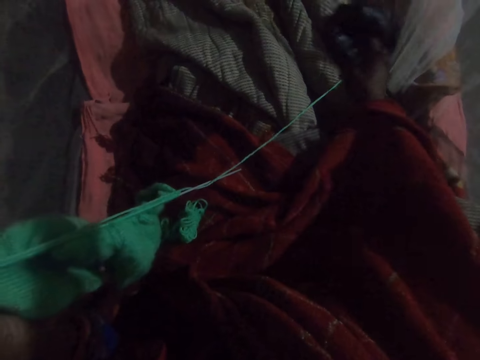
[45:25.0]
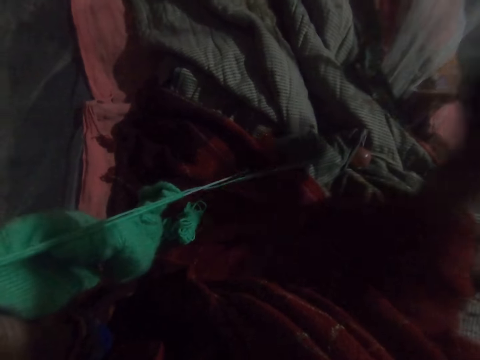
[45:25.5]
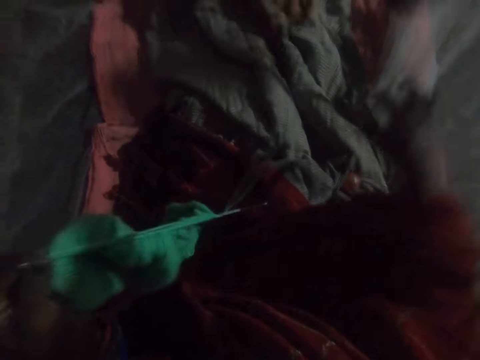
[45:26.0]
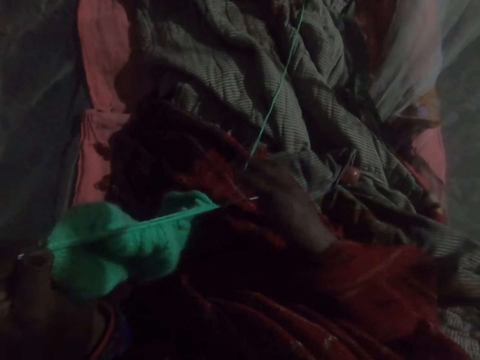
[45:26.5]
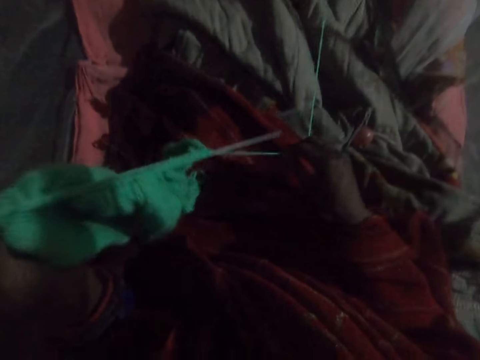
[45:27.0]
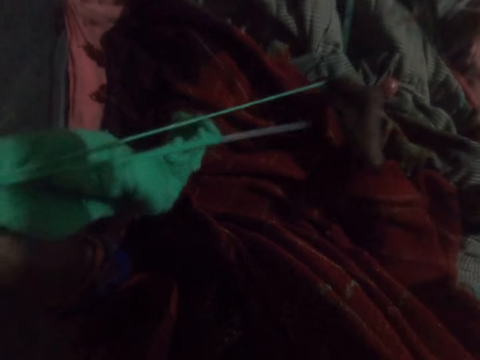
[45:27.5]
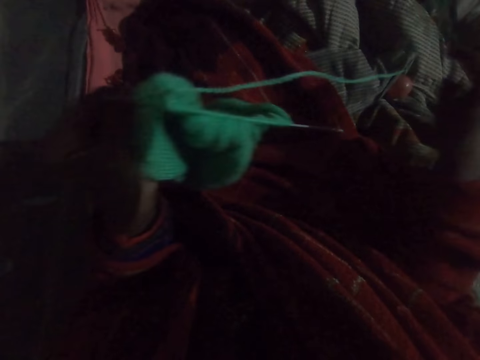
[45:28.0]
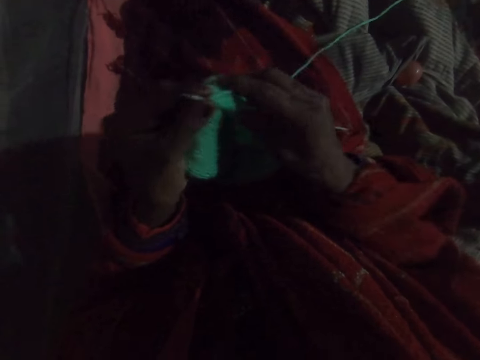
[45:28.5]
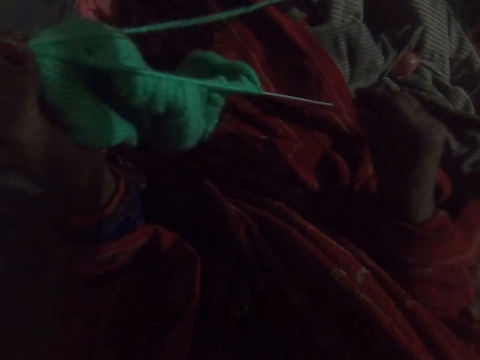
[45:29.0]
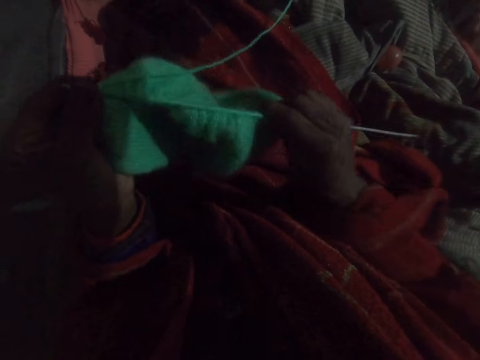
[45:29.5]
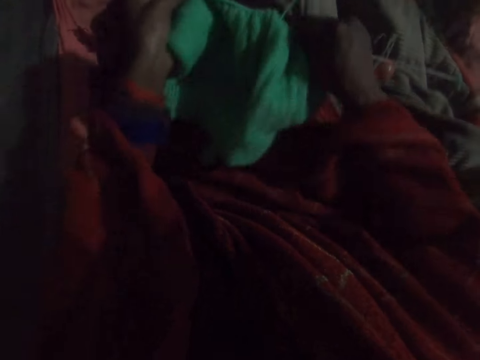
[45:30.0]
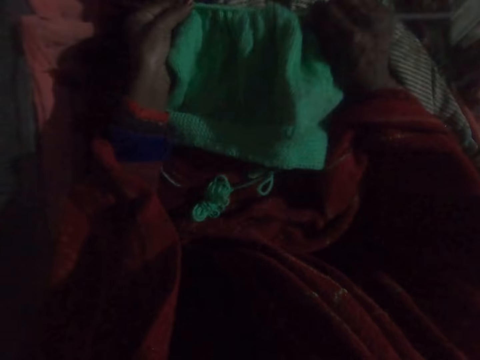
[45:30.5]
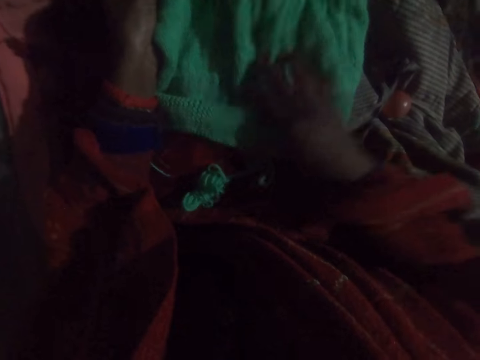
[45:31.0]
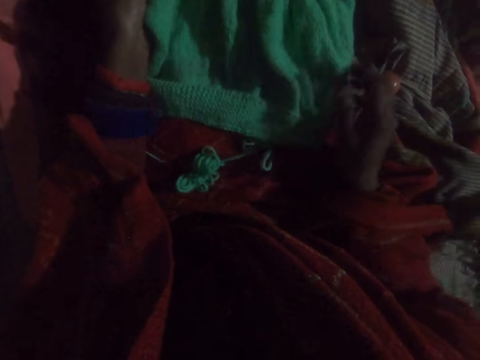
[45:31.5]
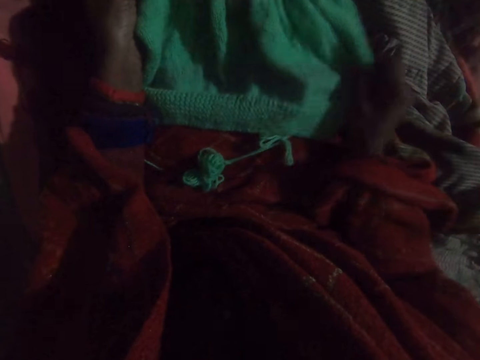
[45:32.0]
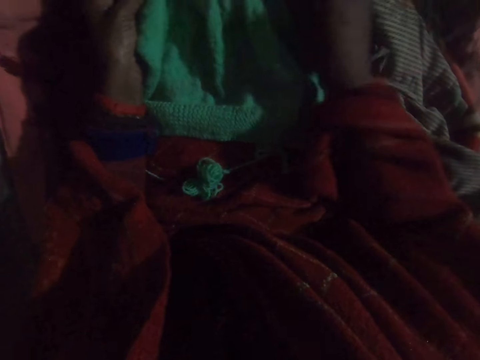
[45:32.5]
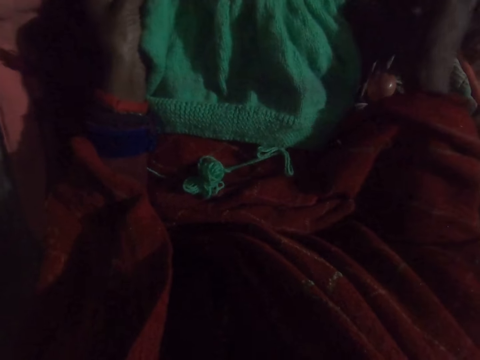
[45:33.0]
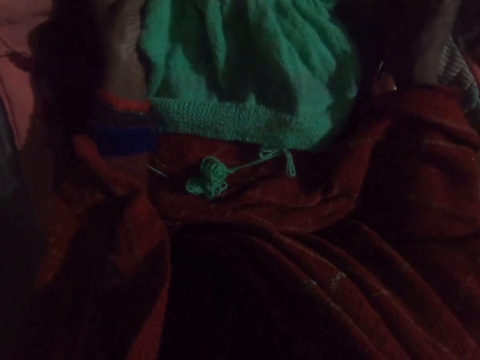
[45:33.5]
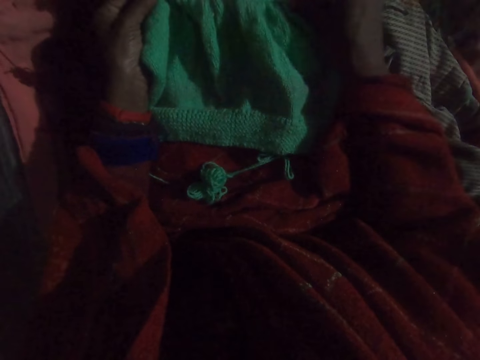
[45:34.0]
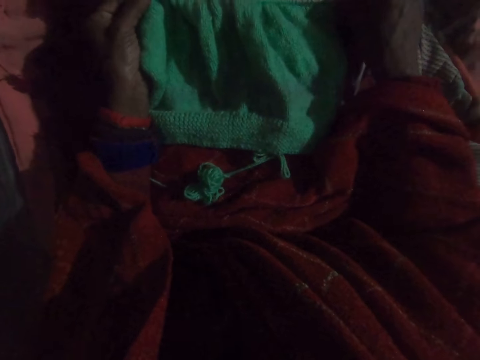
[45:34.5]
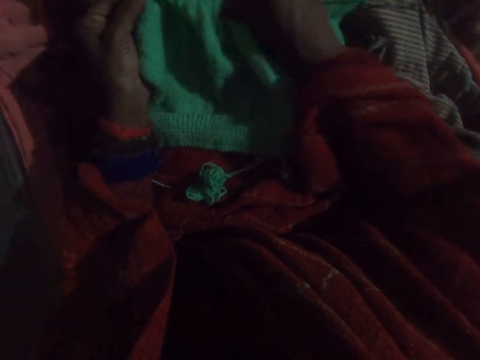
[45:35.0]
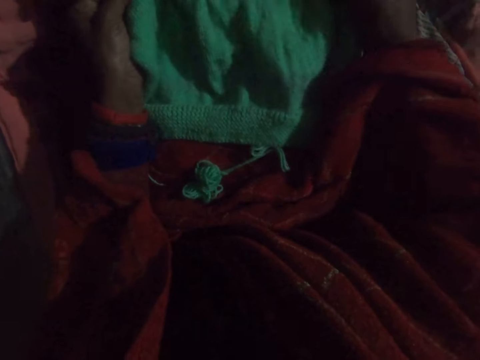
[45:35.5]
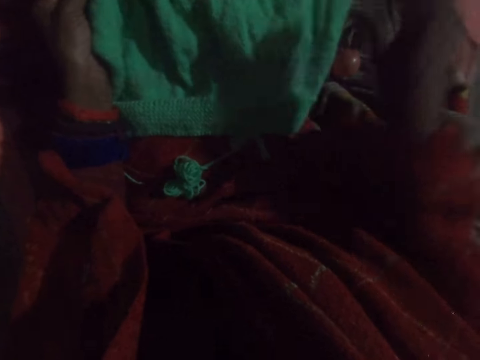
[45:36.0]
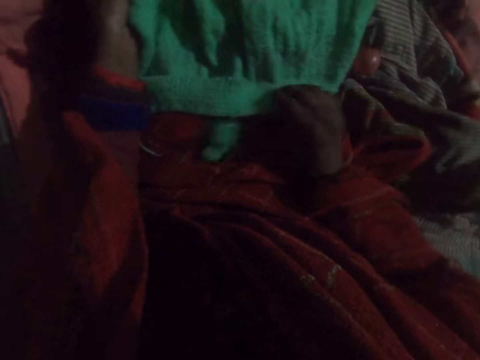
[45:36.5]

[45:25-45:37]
The camera wearer picks up a plastic bag on the bed. They throw the plastic bag. They pull a strand of the yarn. They knit the sweater. They crochet with the yarn. They examine the sweater. They adjust the material. They stretch the sweater.

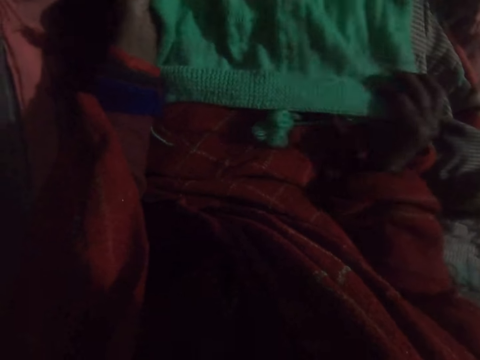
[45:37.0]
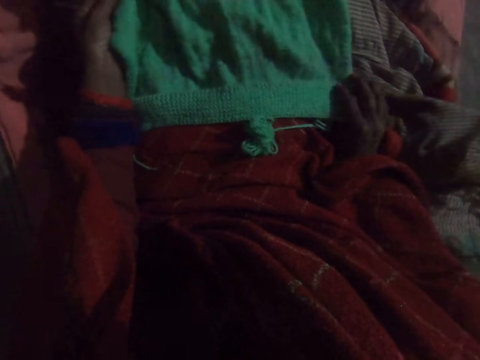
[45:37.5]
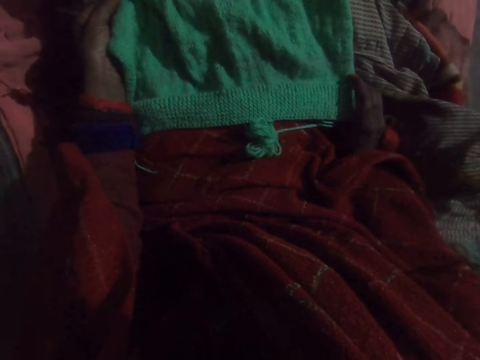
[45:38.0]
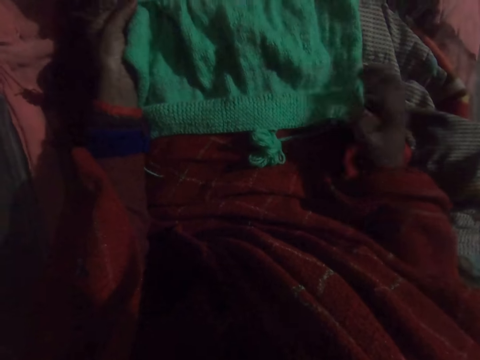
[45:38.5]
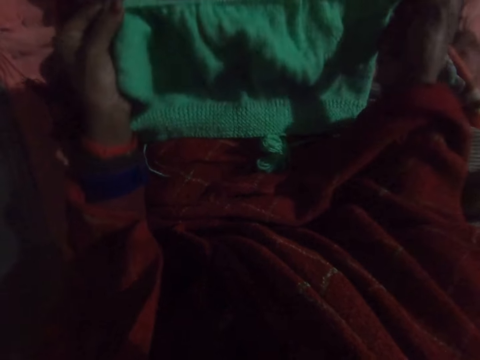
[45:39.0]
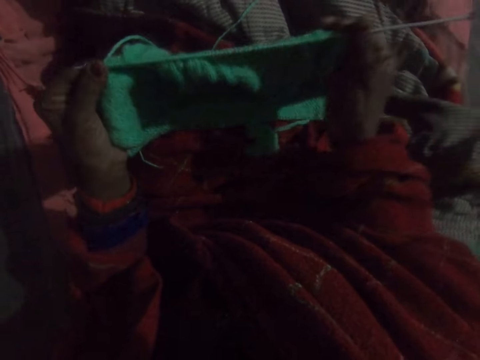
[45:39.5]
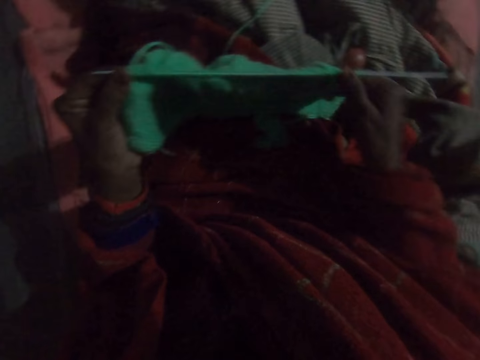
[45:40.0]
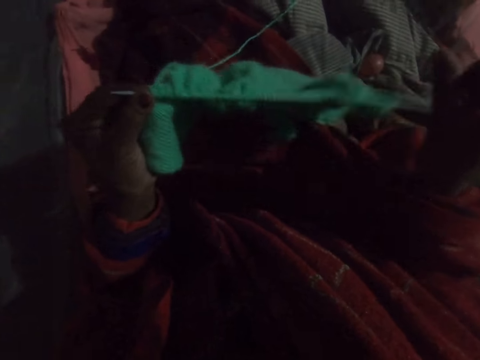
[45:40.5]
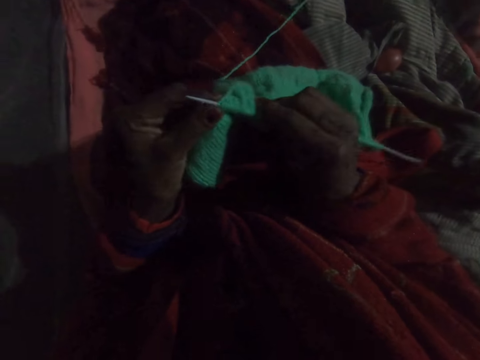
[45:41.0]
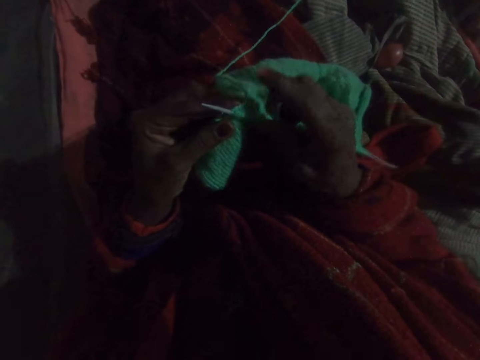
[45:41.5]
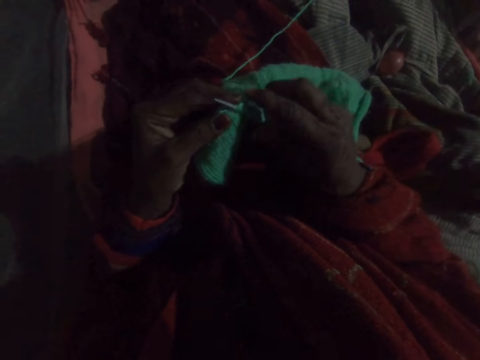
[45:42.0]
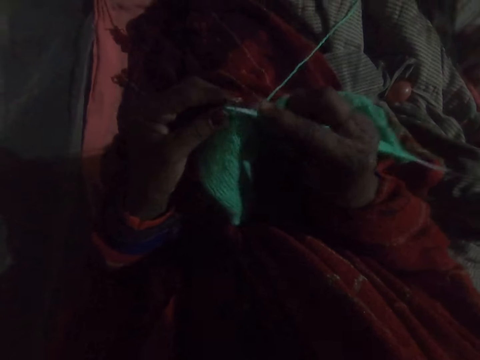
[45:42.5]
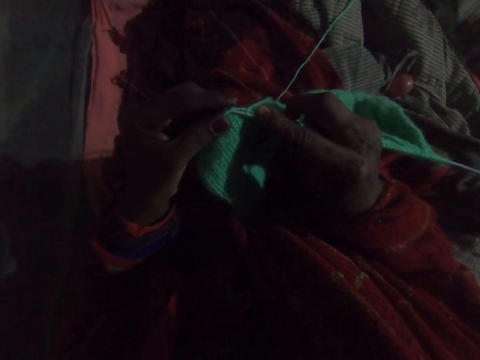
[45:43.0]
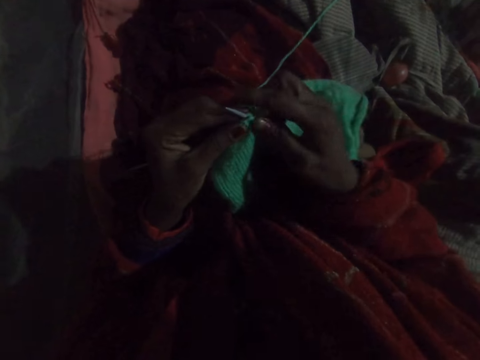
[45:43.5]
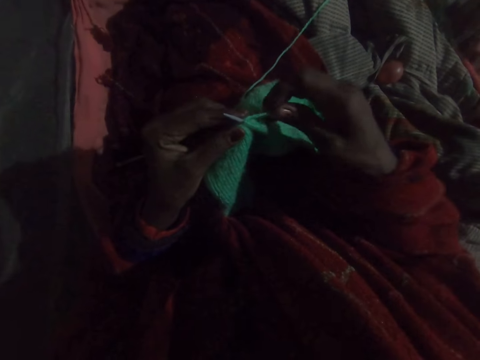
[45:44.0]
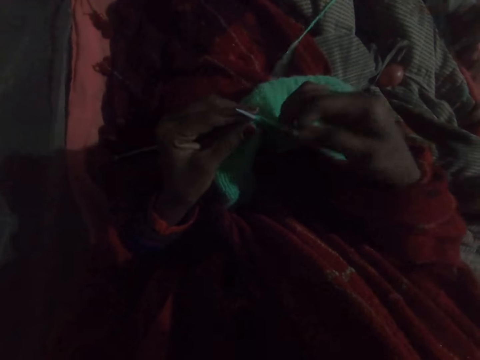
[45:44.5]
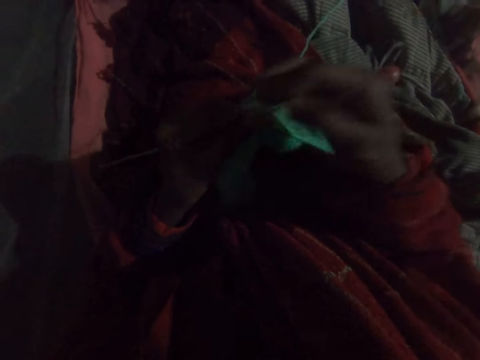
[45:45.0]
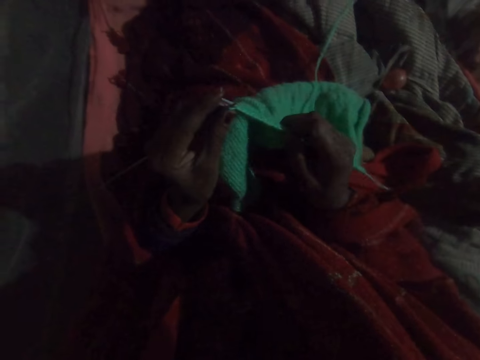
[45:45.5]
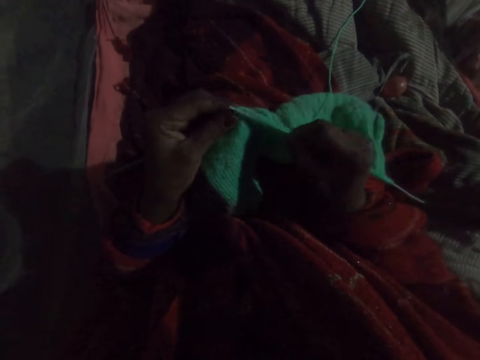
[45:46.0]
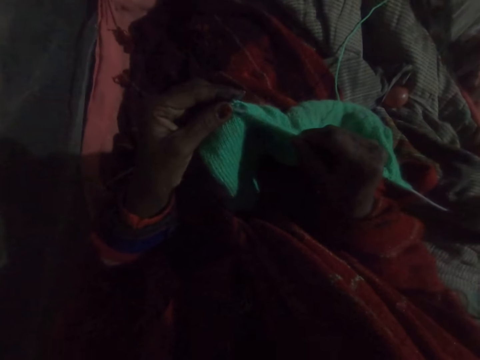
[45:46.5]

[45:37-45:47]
The camera wearer compresses the sweater. They crochet with the yarn. They knit the sweater.

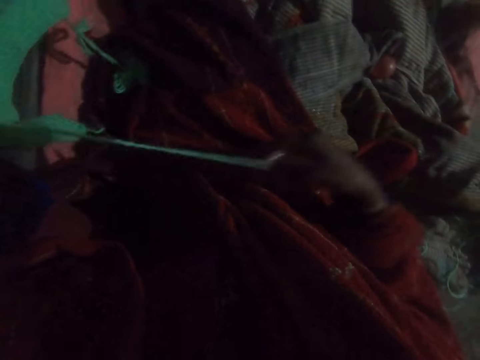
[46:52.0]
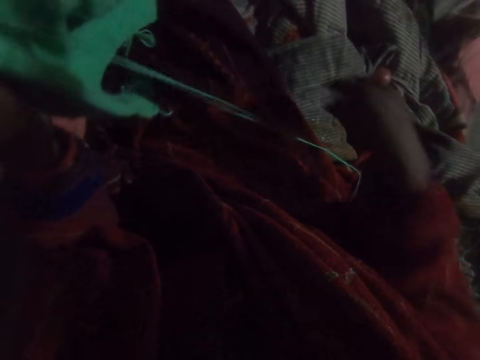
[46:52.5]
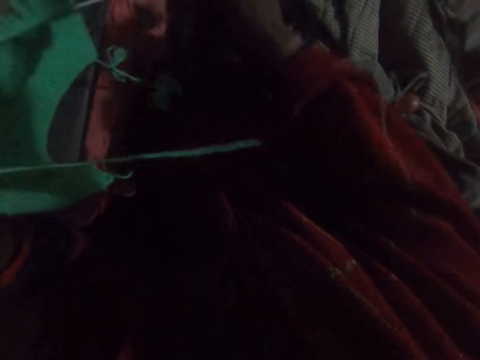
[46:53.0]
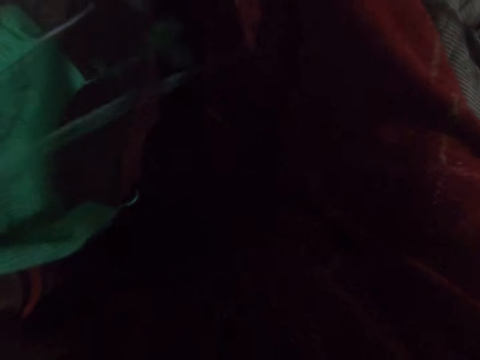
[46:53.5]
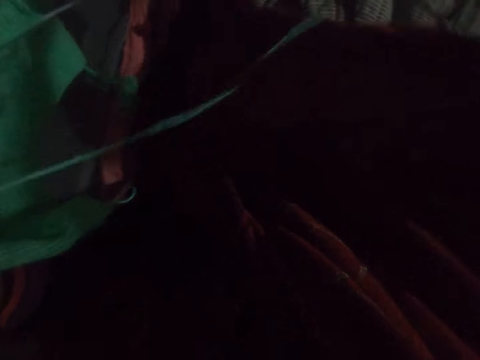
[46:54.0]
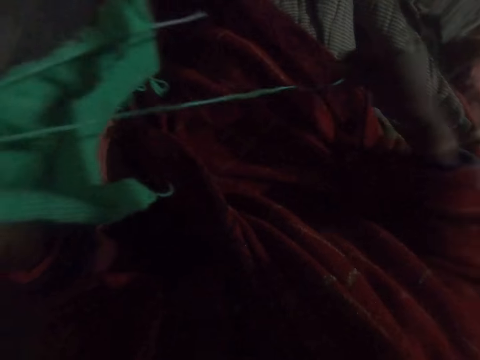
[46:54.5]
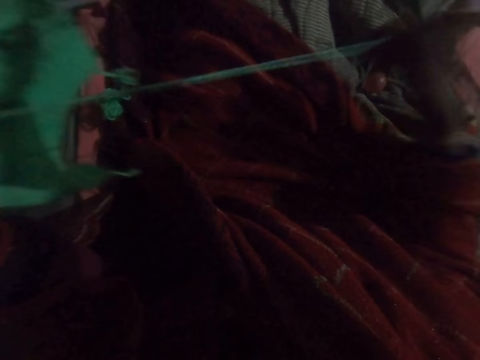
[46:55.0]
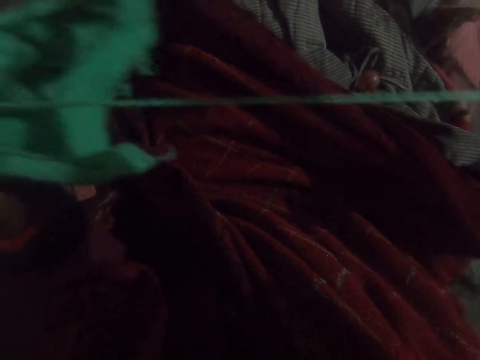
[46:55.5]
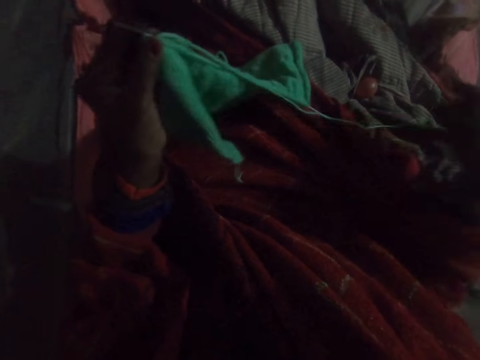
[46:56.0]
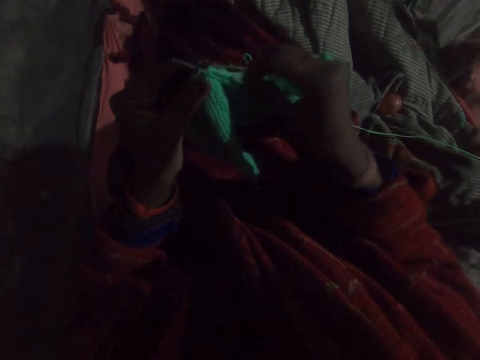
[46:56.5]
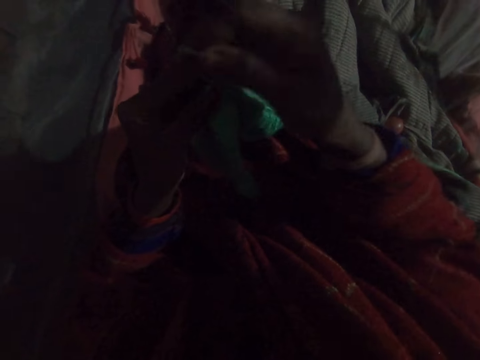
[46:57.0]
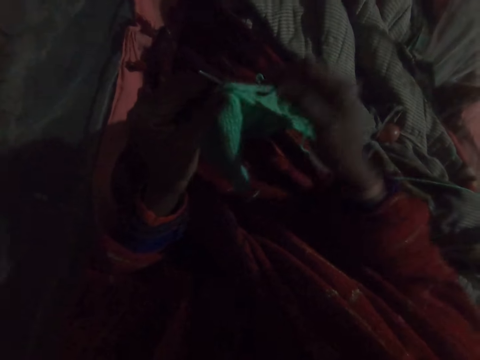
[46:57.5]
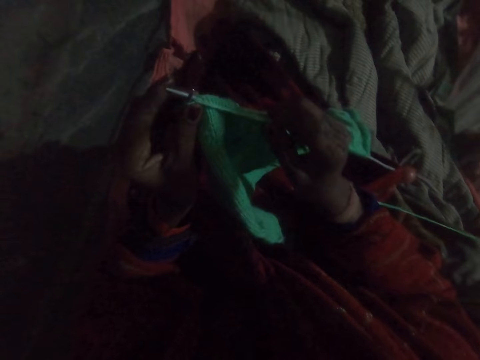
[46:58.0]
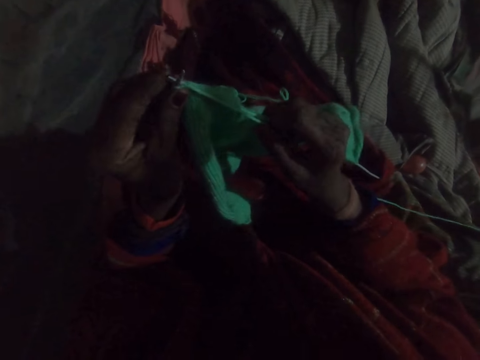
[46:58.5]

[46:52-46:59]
The camera wearer stretches the cloth. They stretch the yarn. They knit the sweater. They crochet with the yarn.
